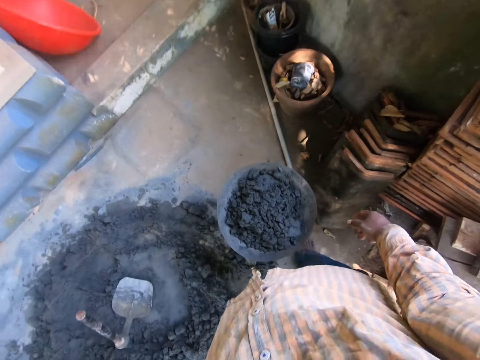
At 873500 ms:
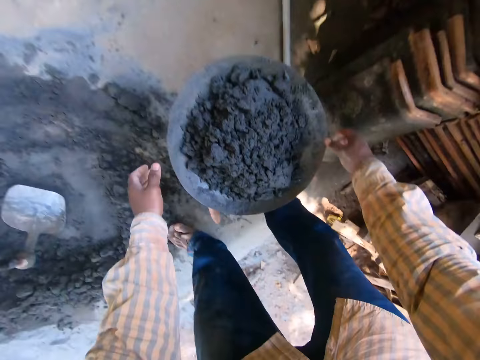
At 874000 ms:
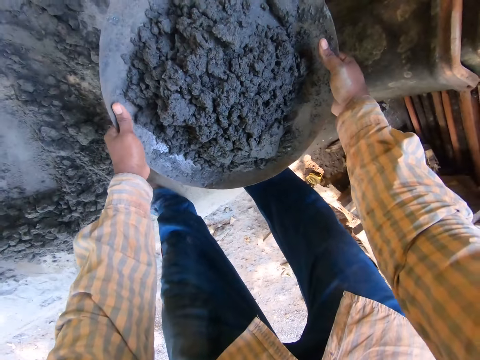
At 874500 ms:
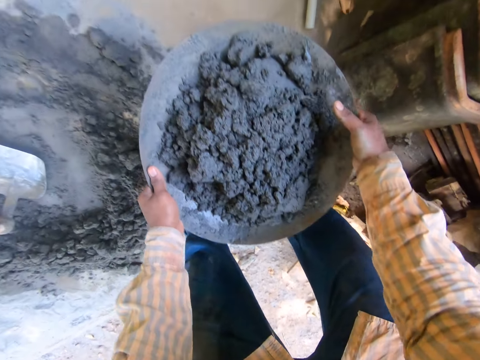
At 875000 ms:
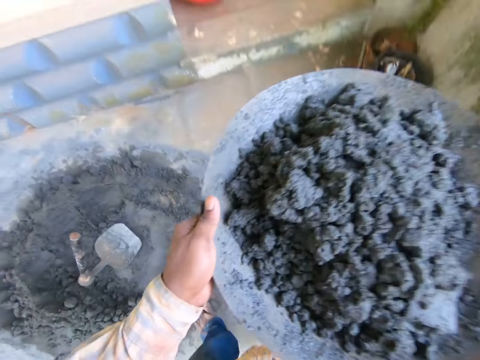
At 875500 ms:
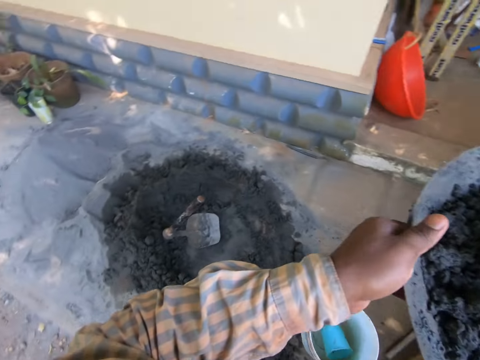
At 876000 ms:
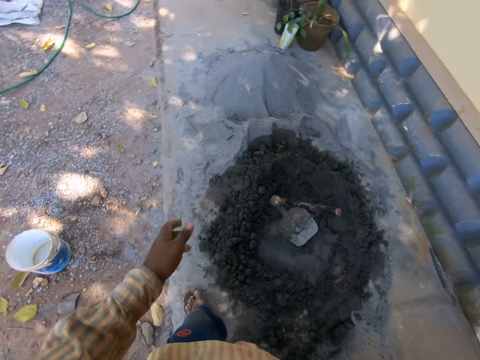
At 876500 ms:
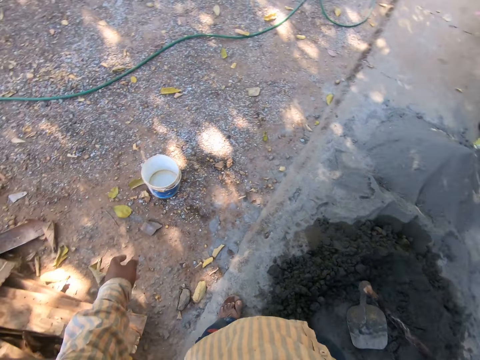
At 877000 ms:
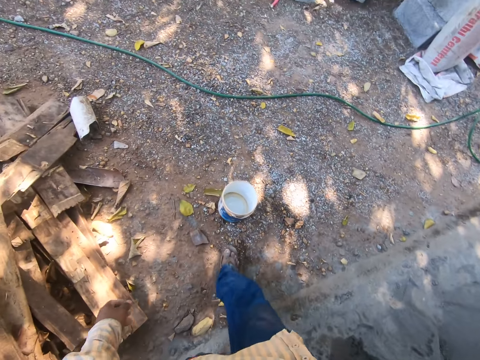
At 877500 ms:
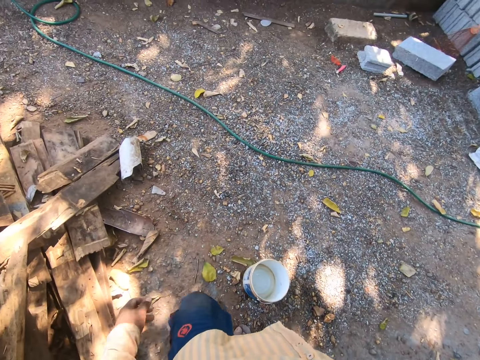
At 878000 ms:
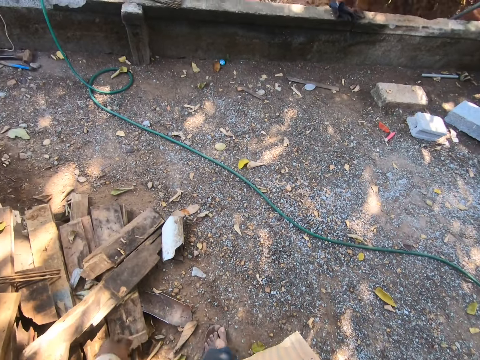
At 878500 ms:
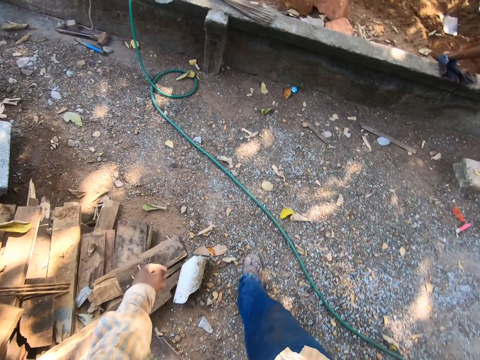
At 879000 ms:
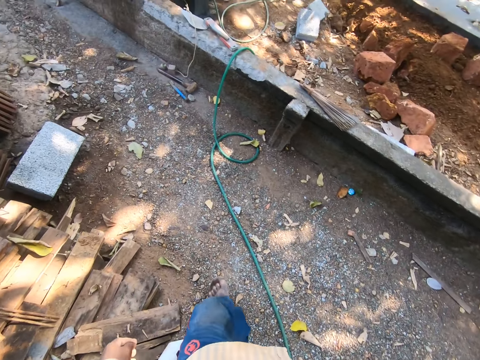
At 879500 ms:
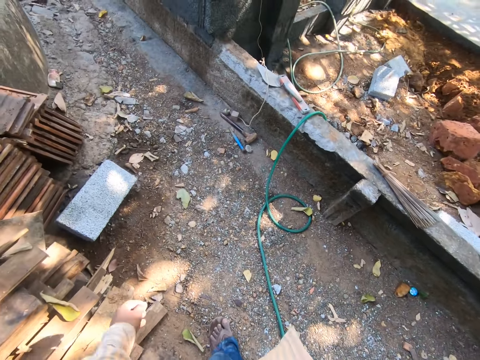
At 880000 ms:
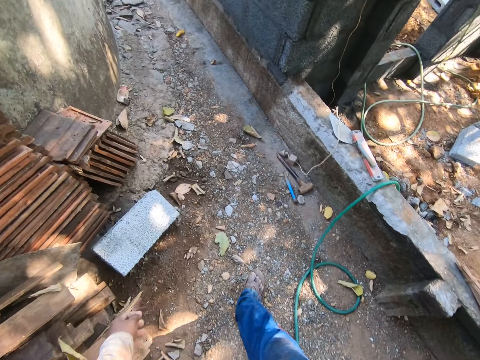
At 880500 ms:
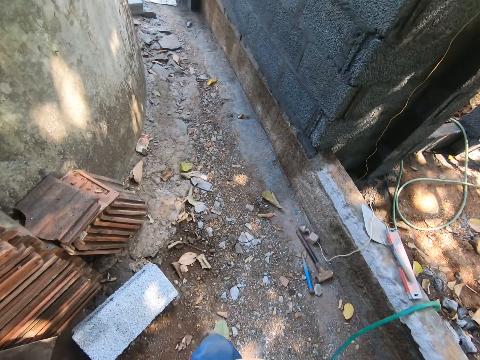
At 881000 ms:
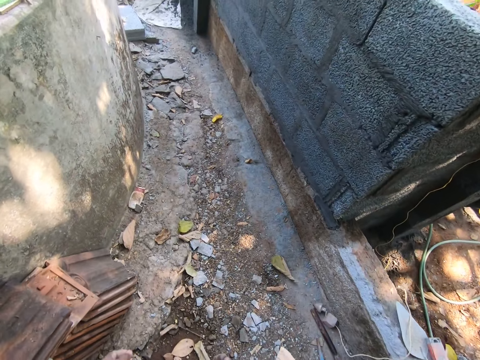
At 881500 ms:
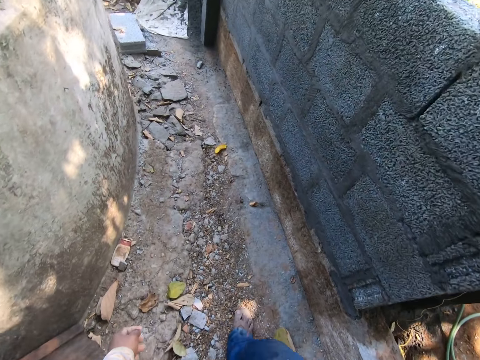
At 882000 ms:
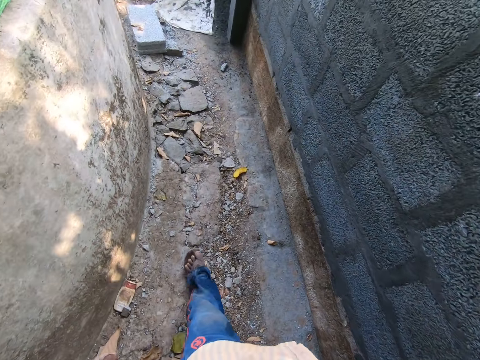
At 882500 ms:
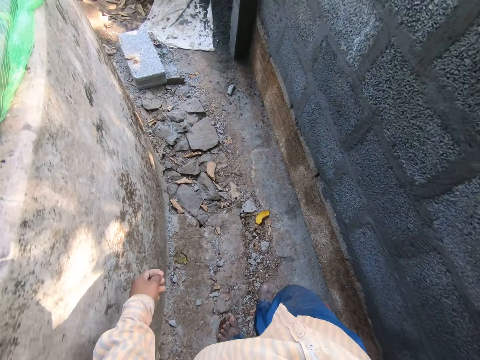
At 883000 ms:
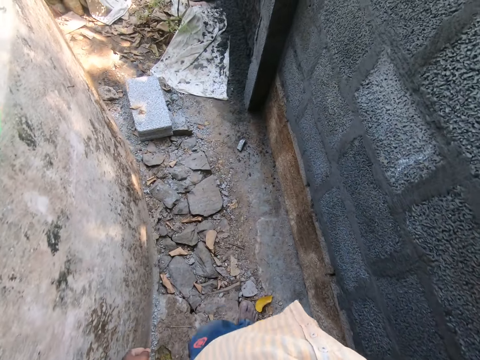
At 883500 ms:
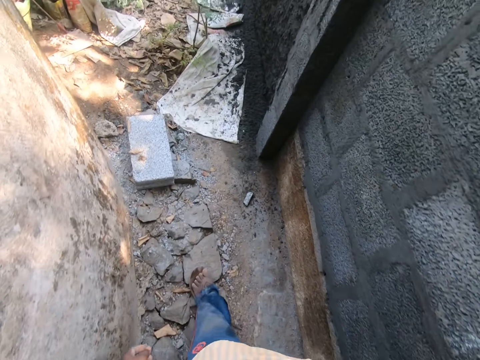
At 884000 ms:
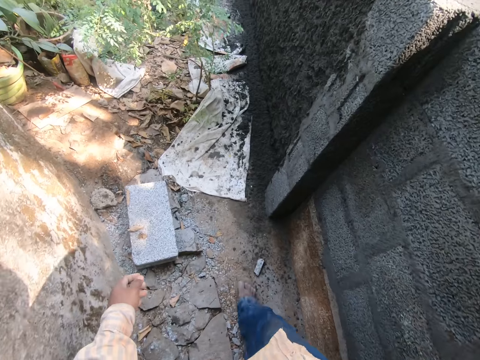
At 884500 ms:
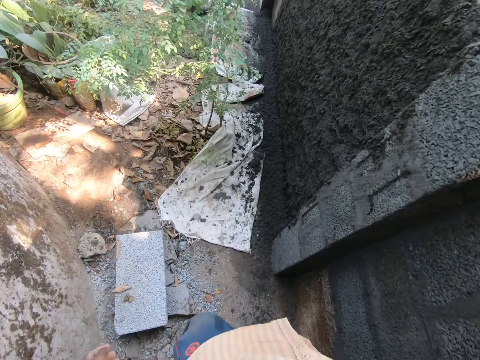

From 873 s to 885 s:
The camera wearer lifts a mortar tray. They walk in the compound.

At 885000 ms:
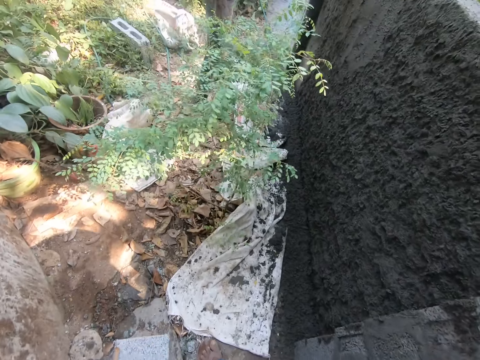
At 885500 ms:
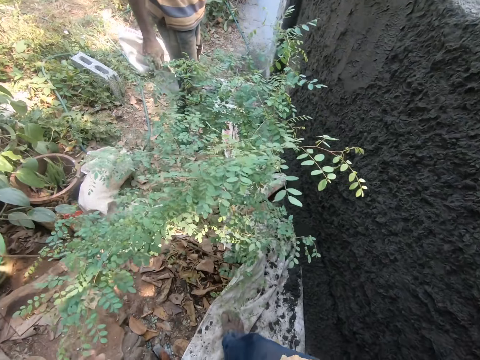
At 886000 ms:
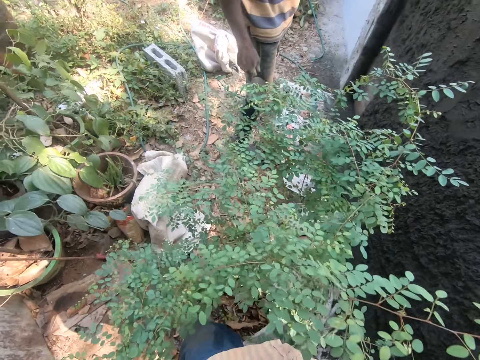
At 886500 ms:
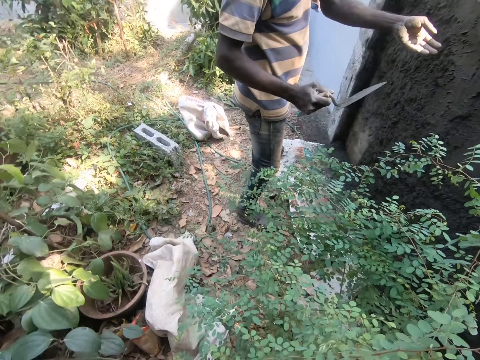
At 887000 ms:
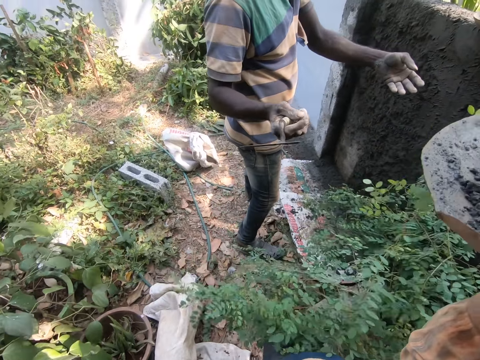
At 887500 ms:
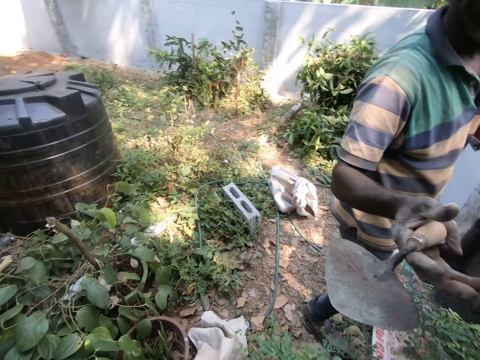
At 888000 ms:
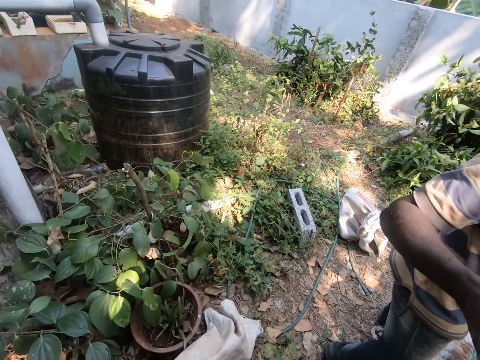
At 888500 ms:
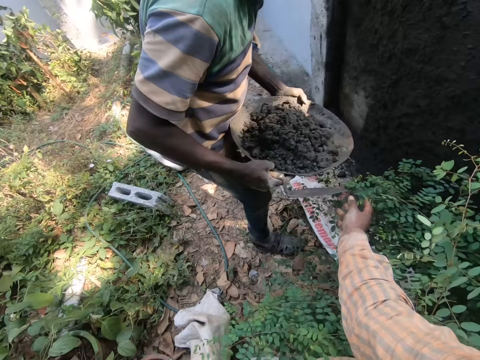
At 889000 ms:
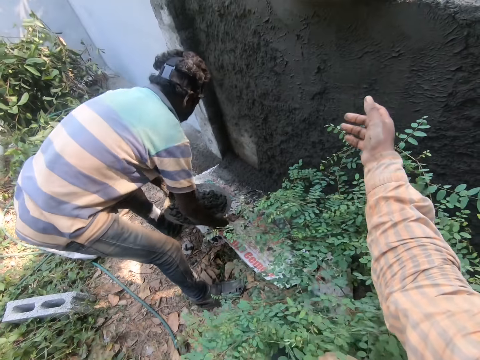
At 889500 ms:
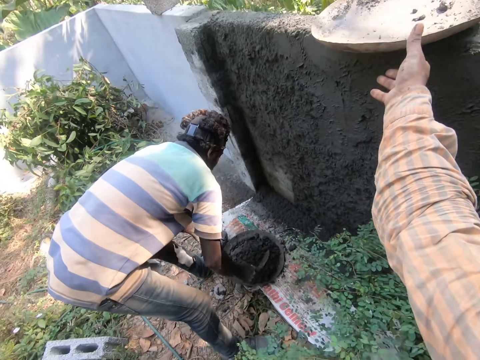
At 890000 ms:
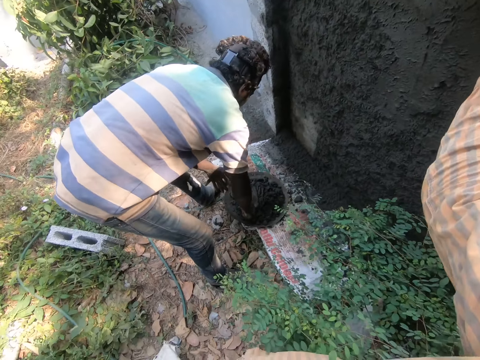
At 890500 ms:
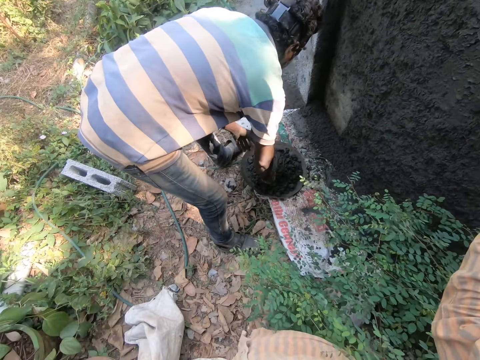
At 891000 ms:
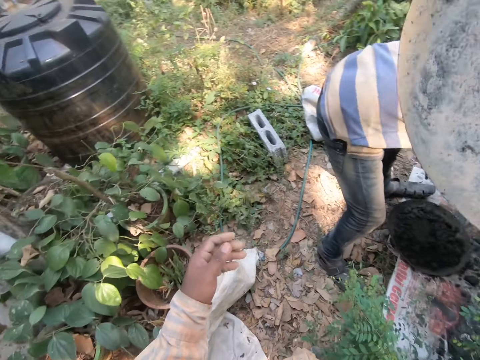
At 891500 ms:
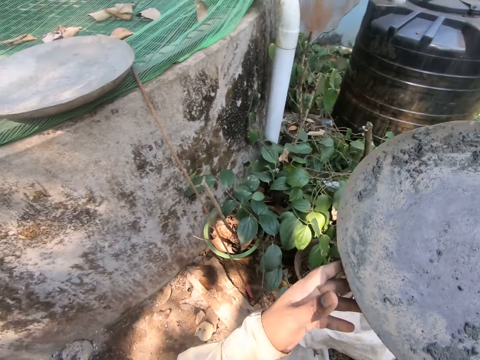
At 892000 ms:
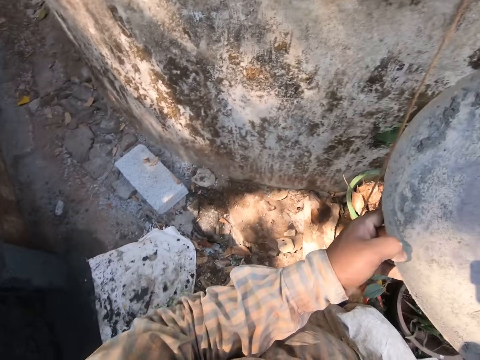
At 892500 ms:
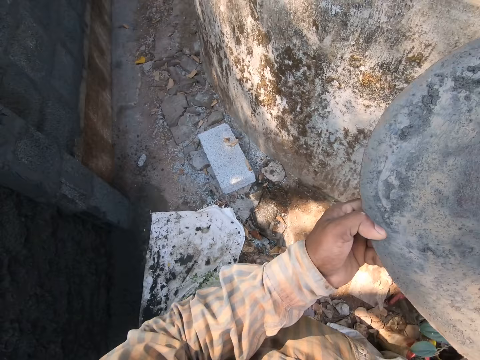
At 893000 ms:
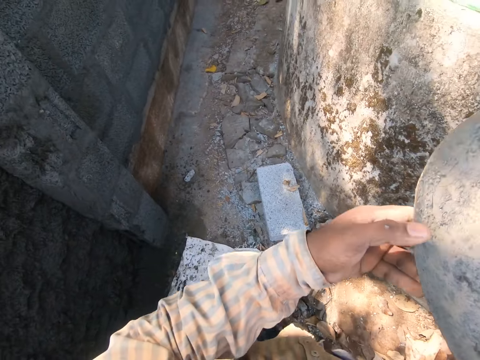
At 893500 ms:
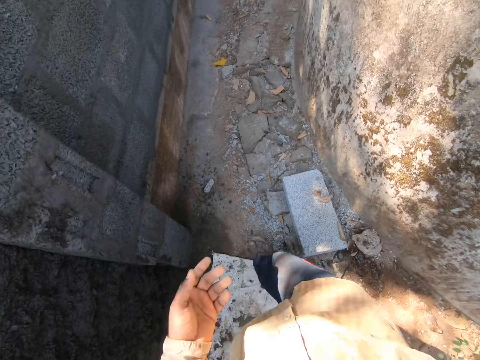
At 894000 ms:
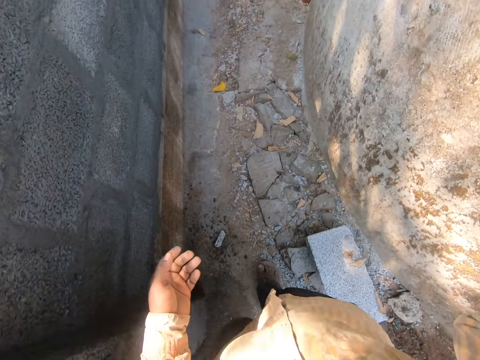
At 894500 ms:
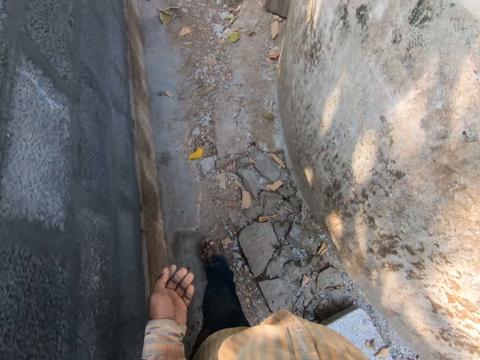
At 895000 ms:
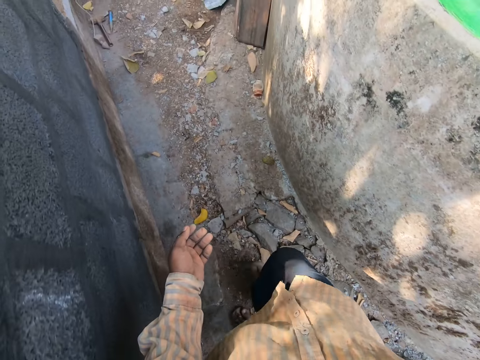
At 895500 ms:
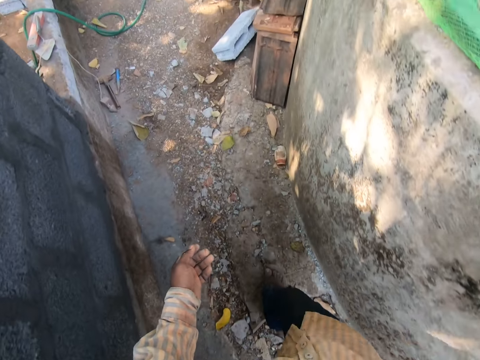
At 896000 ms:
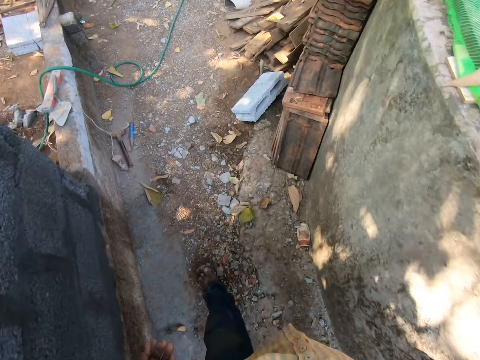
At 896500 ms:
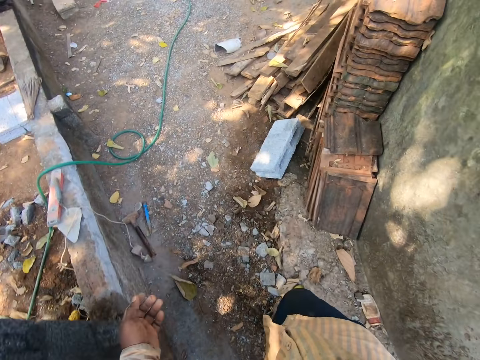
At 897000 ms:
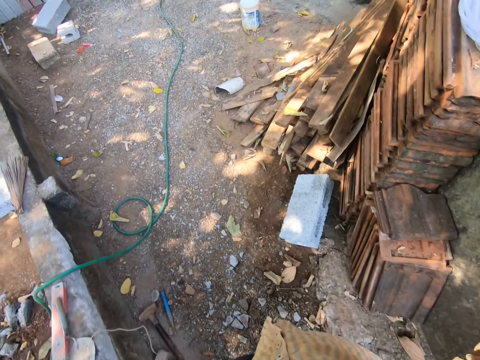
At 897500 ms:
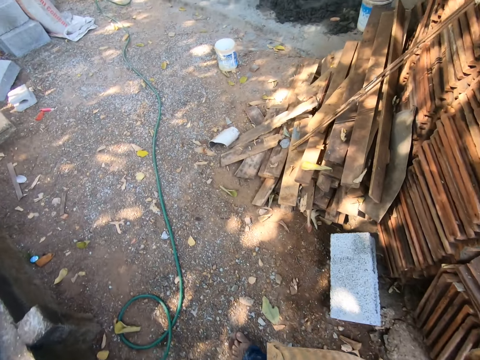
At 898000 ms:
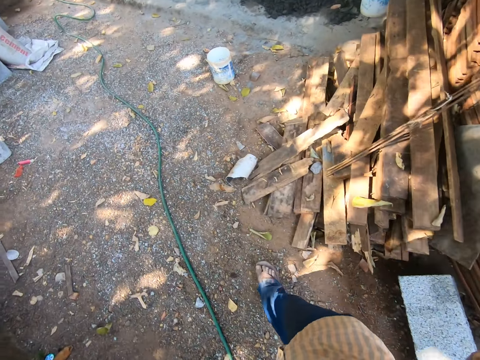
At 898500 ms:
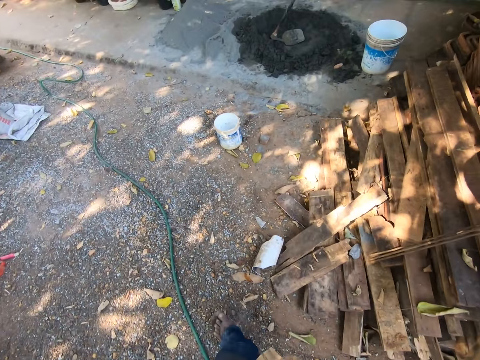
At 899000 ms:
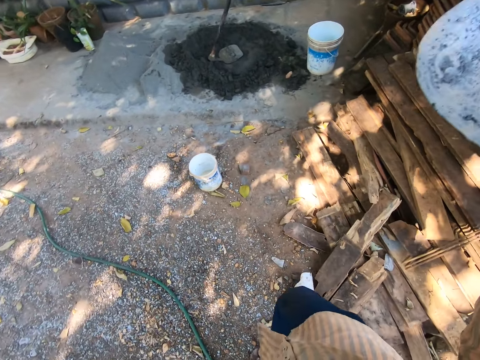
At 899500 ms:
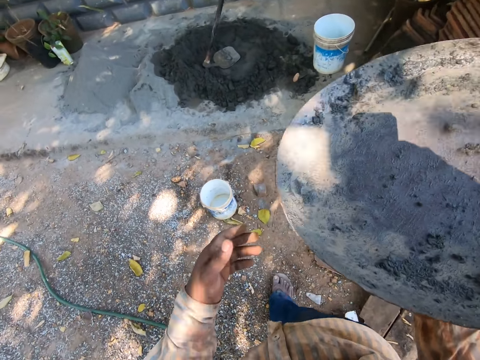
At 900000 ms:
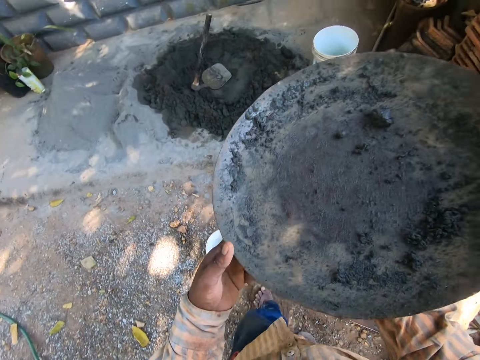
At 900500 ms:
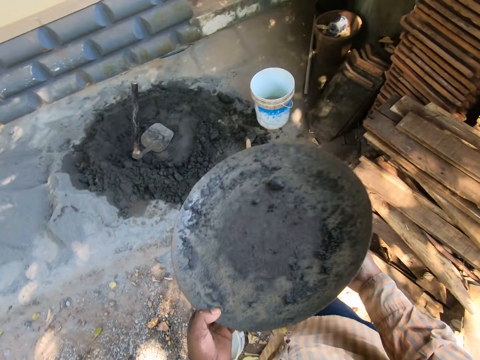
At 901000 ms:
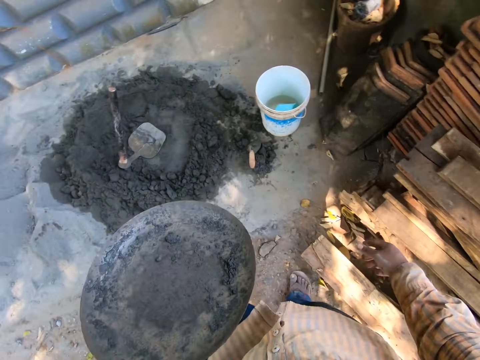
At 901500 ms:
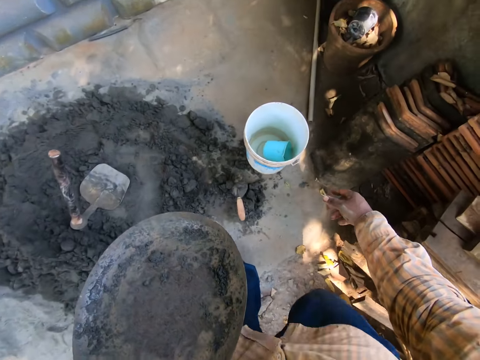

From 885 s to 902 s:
The camera wearer hands a mortar tray or basin to a person. The person places down the basin. The camera wearer picks a mortar tray or basin on the wall. The person presses cement with a trowel. The camera wearer walks in the compound. They exchange the basin on the other hand.
